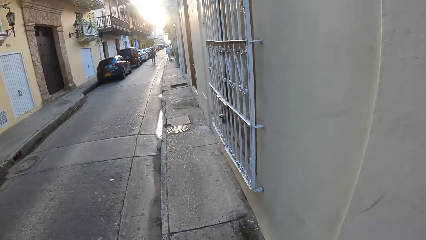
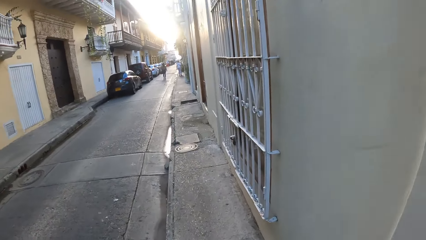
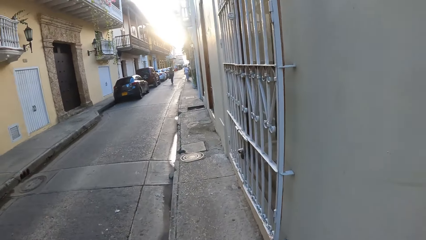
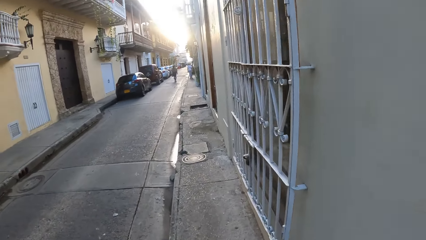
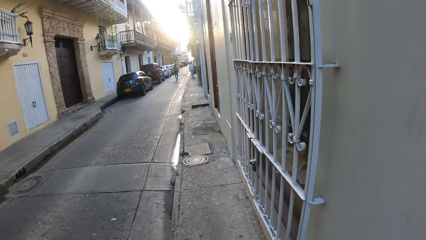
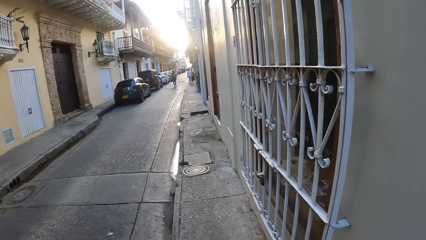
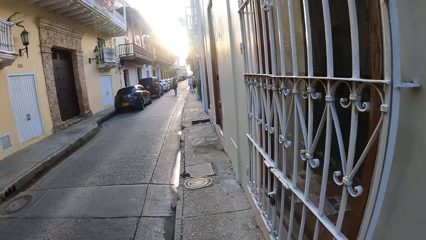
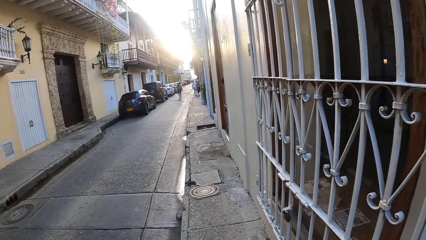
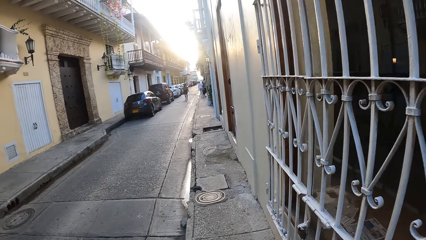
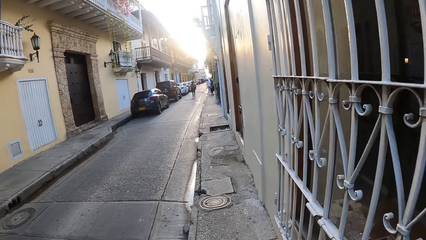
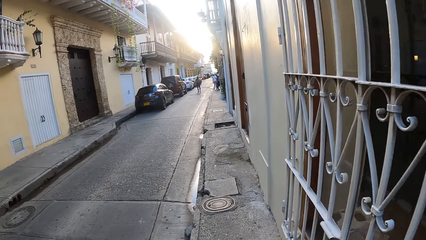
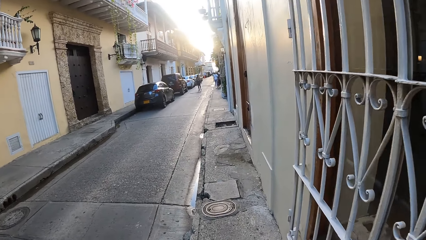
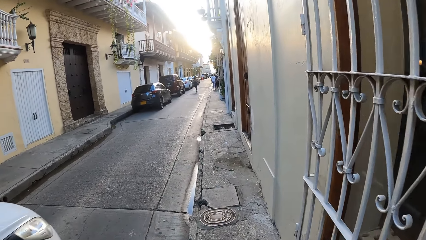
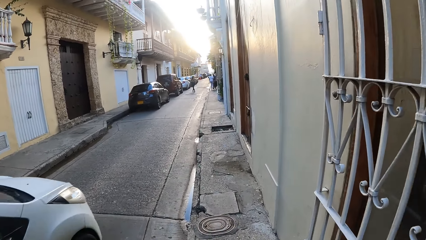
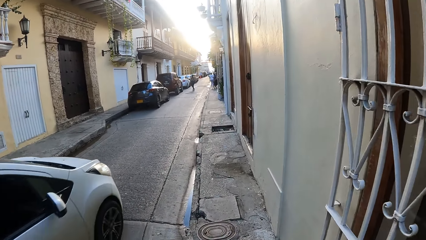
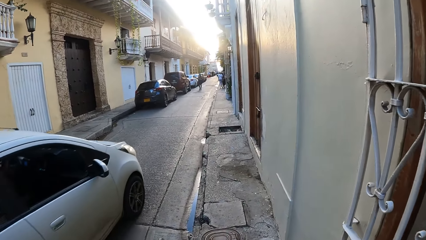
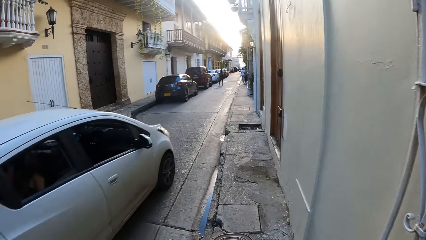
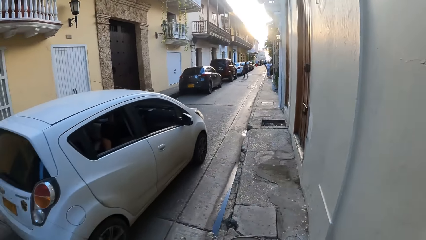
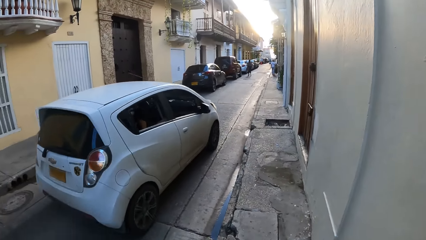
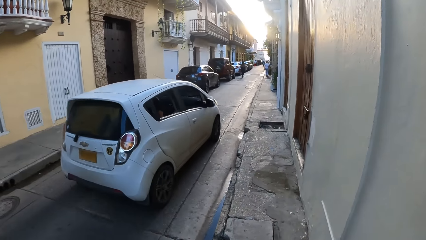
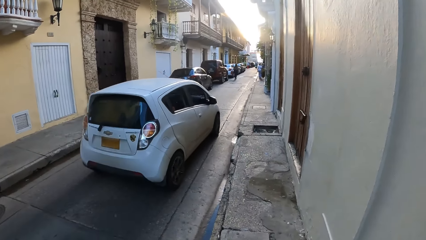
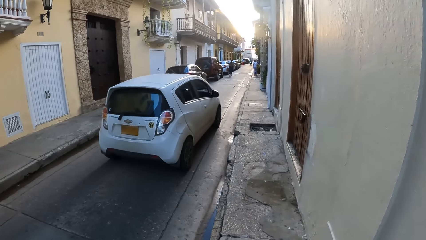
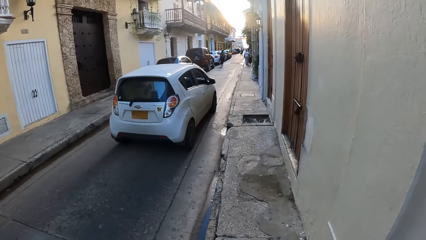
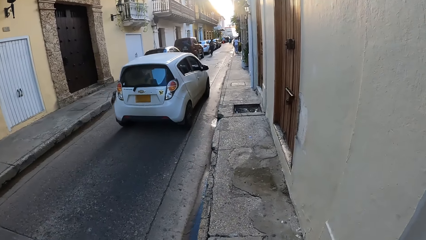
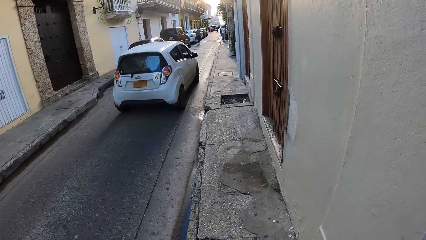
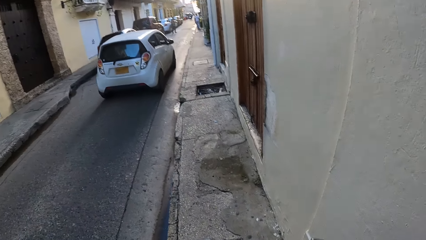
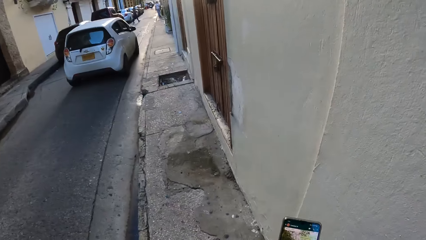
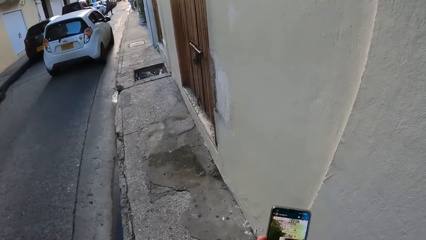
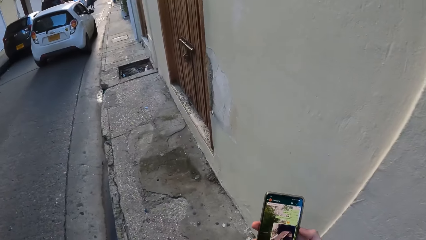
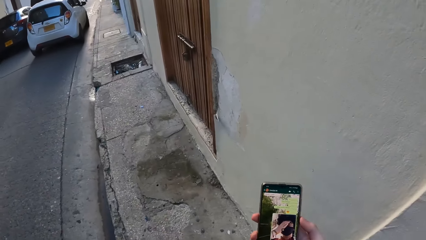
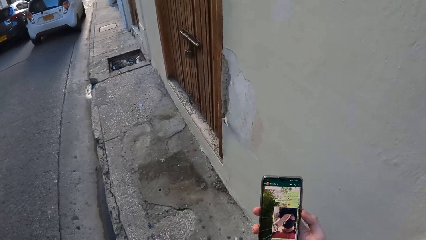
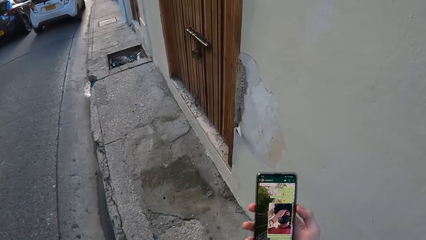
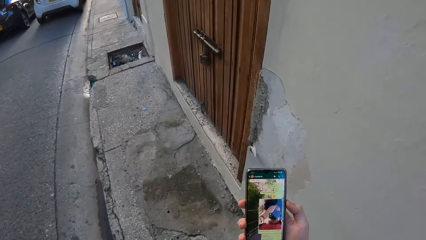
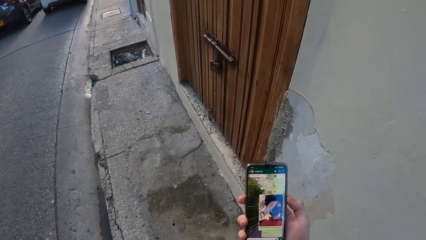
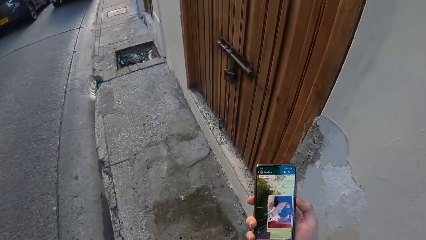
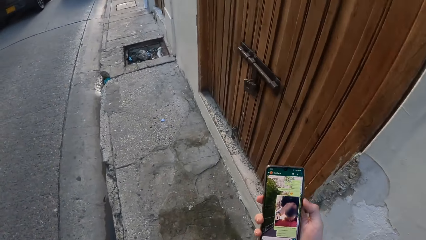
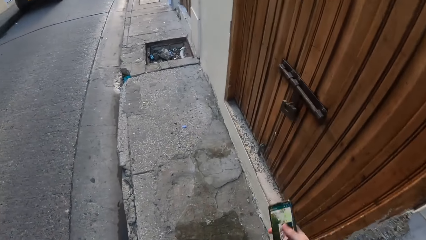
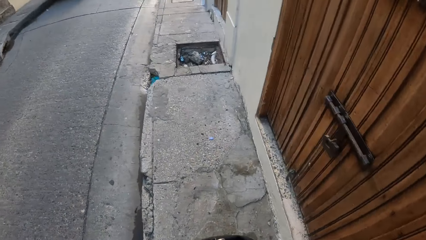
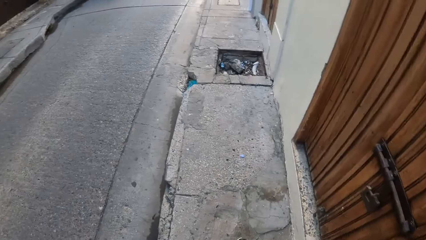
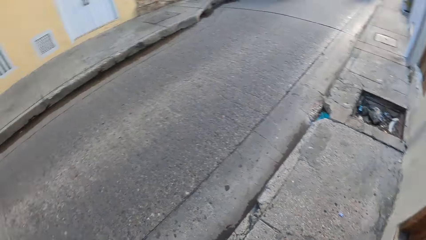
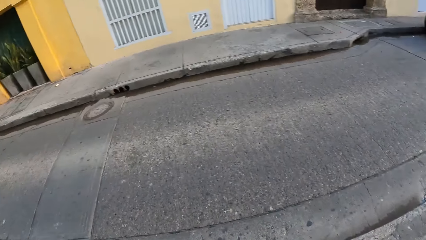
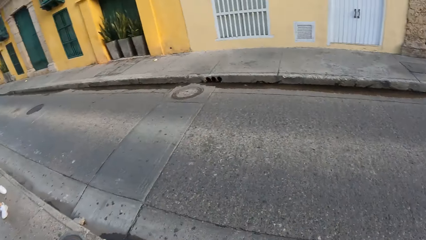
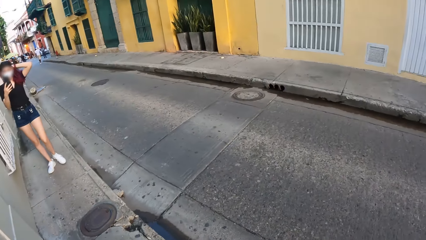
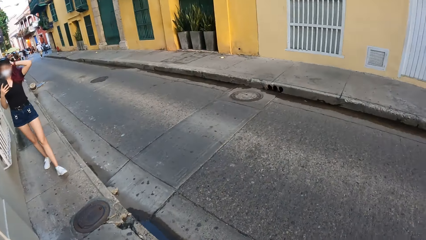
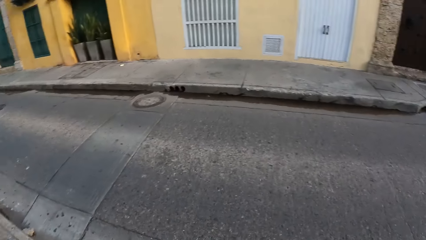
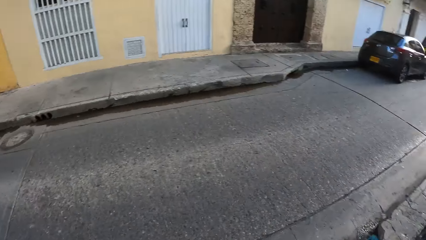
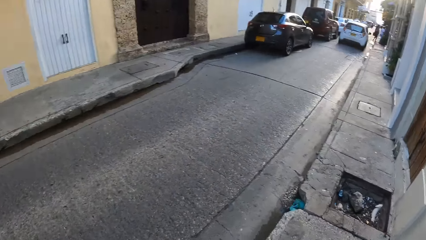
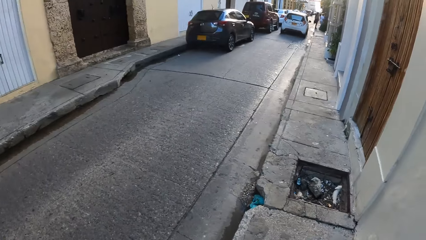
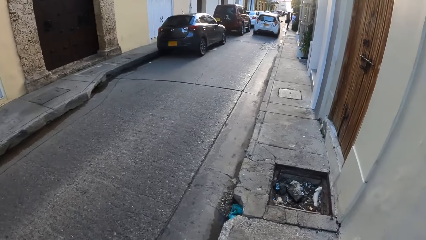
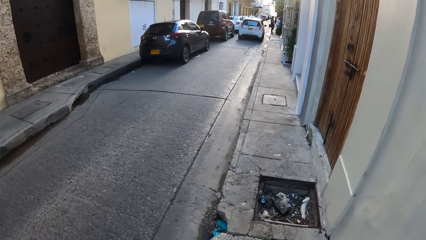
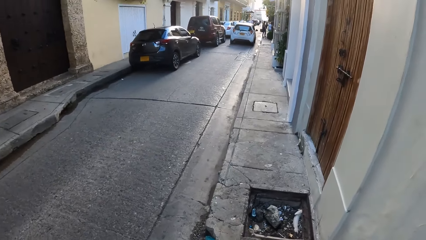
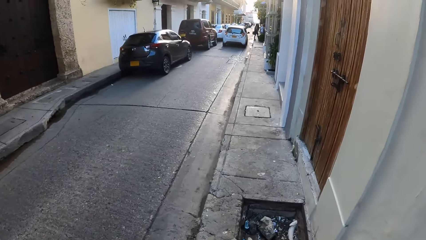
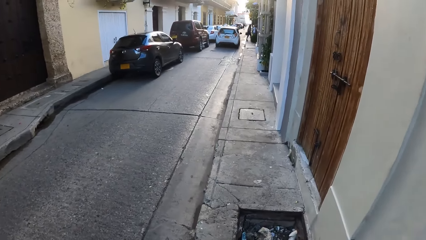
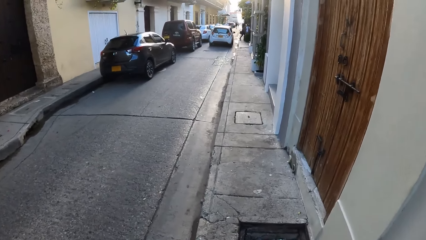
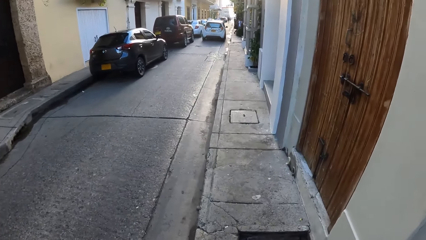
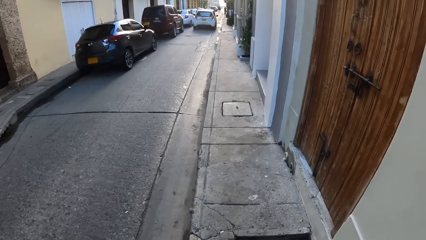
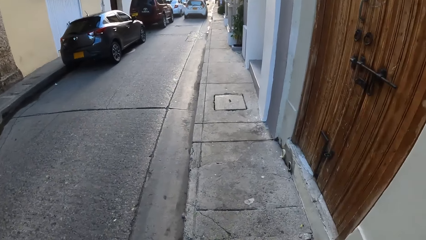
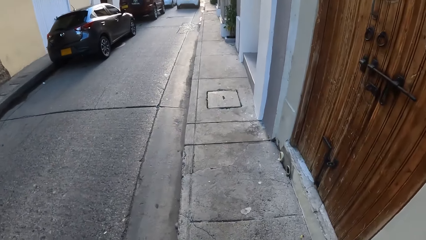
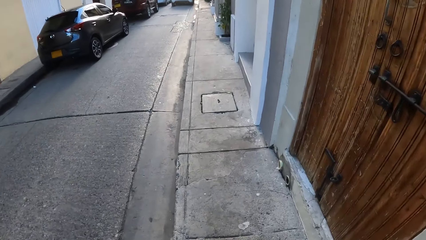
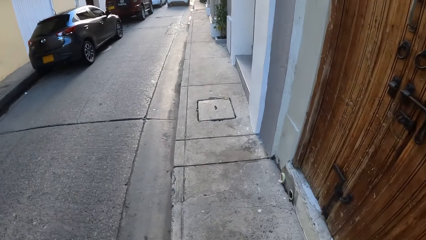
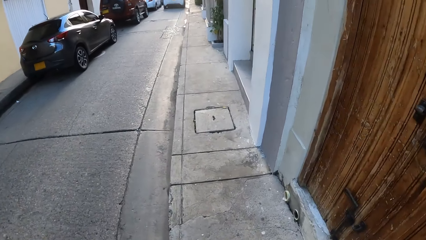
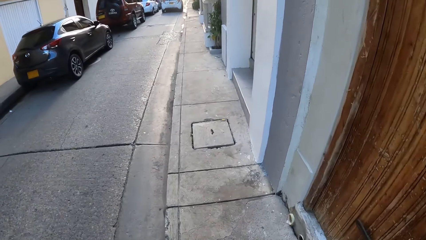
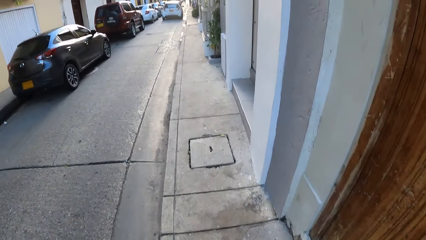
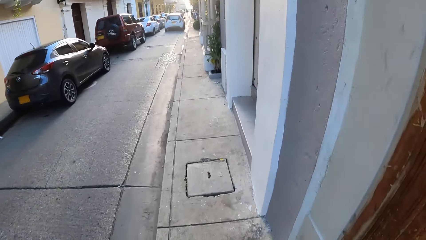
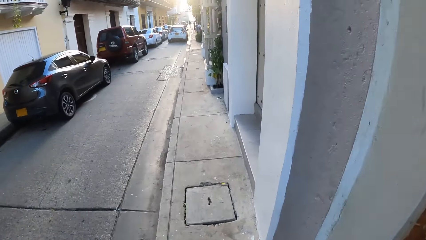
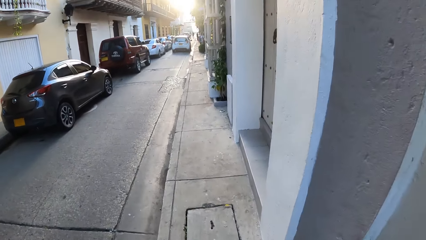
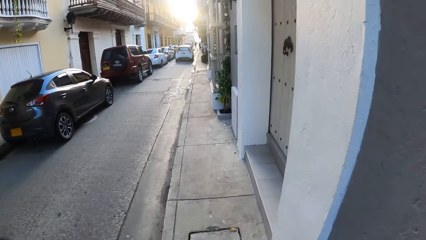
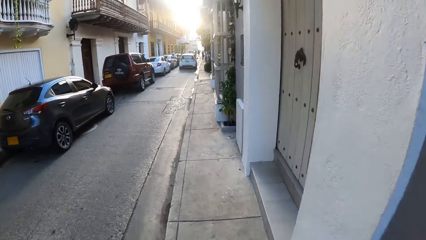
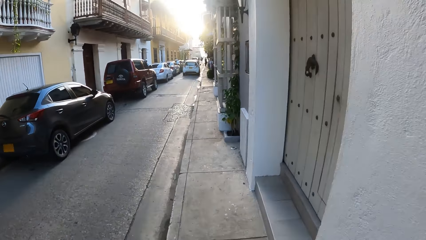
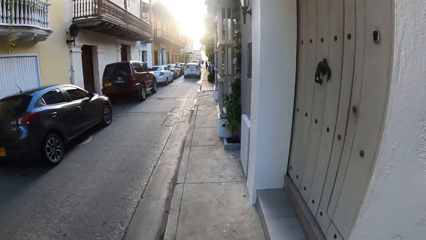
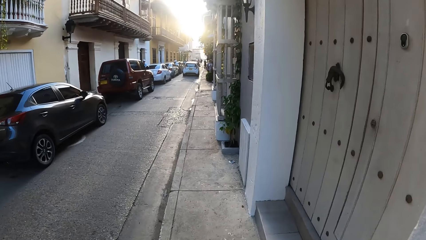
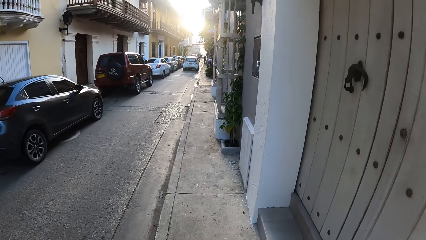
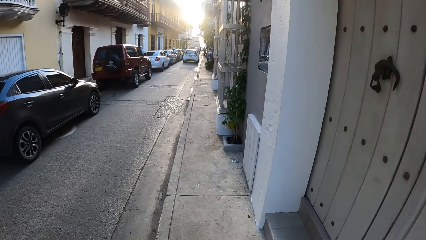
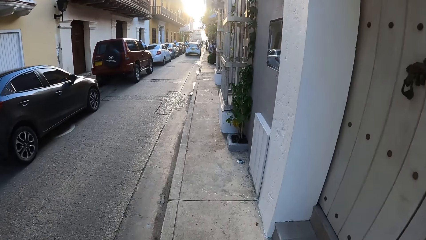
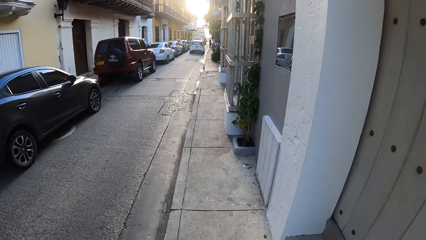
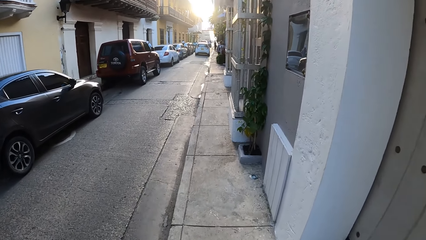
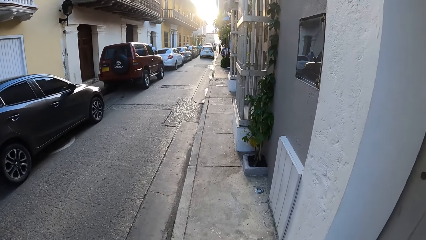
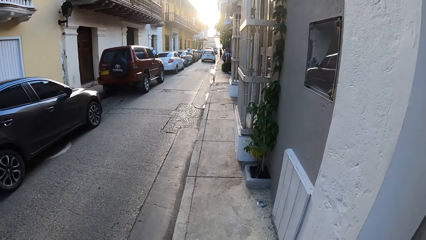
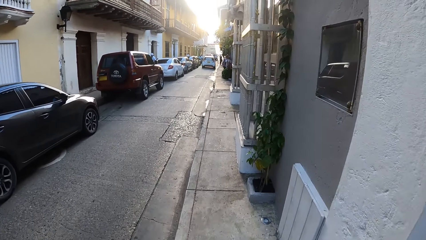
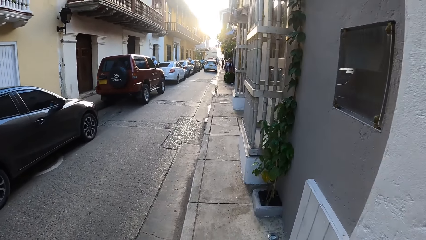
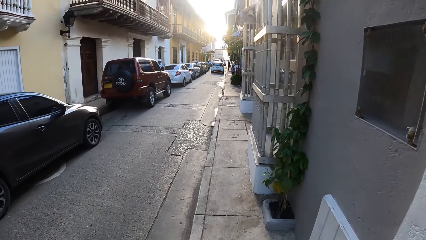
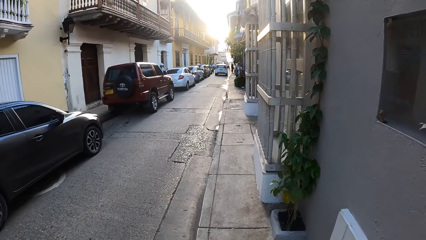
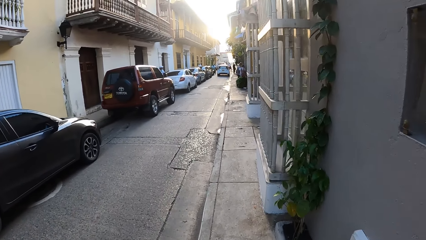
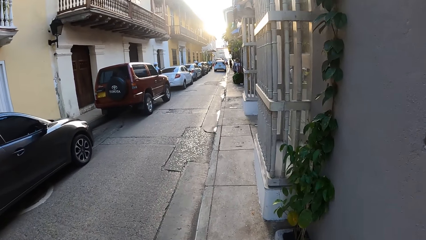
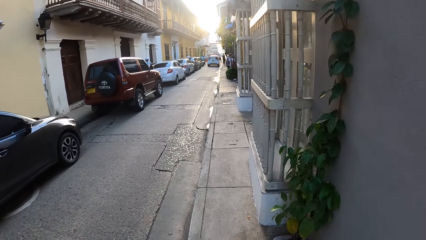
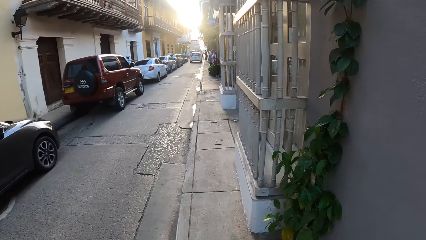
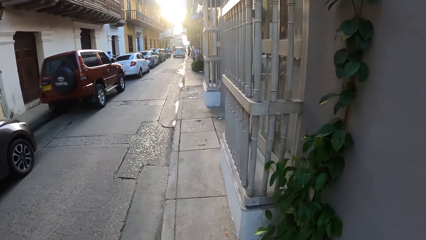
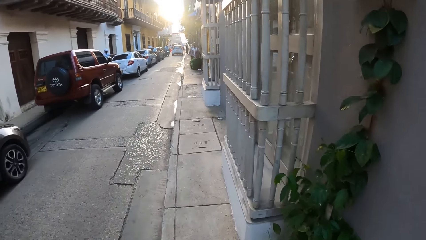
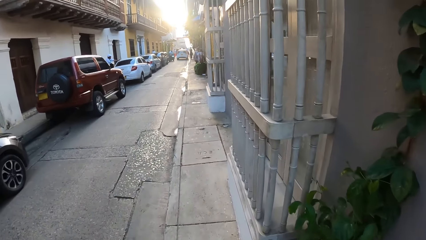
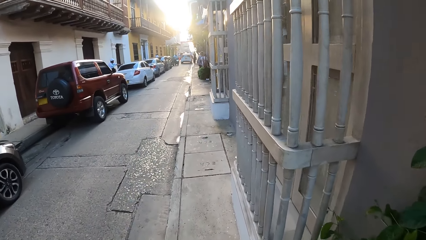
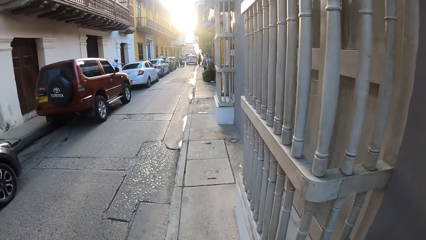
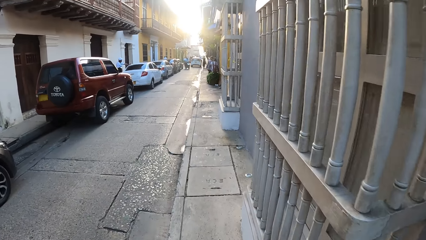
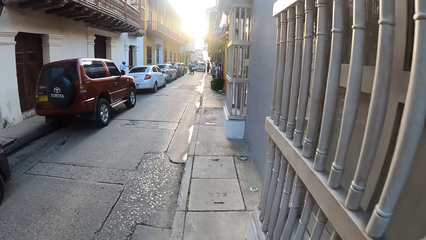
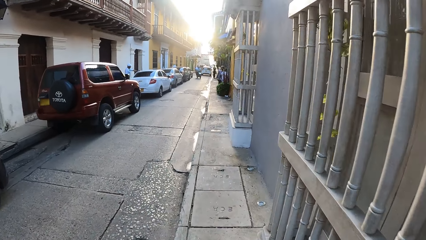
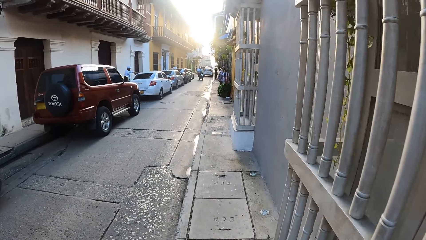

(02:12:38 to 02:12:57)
A white car drives past the camera wearer on the road. The camera wearer looks around. A person walks. The camera wearer walks.
